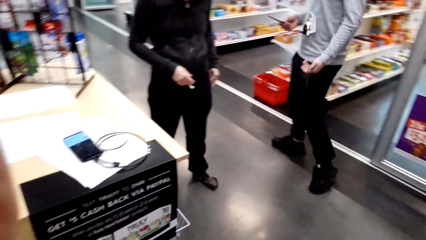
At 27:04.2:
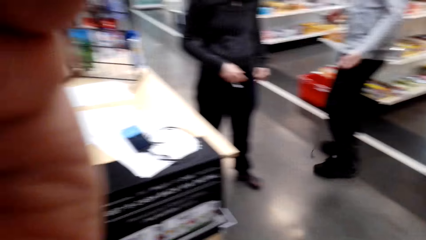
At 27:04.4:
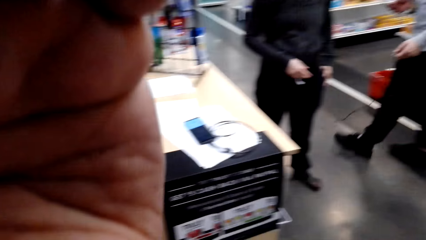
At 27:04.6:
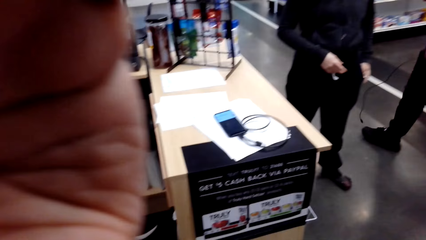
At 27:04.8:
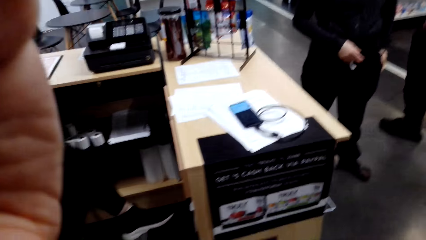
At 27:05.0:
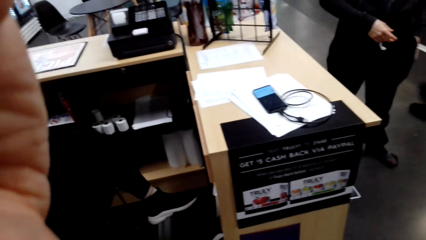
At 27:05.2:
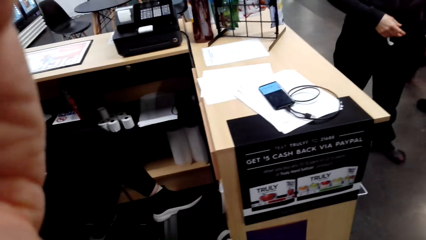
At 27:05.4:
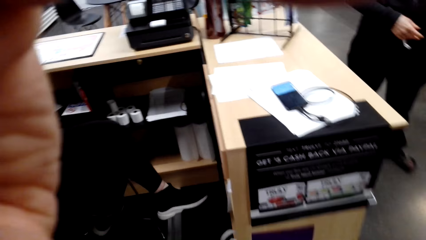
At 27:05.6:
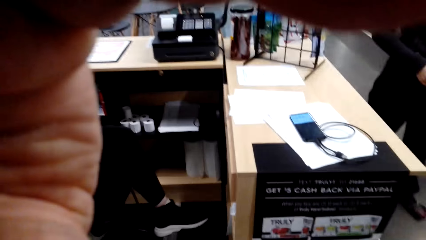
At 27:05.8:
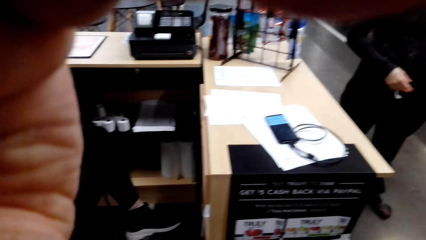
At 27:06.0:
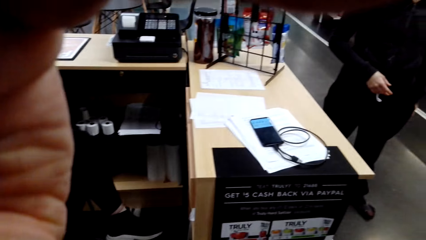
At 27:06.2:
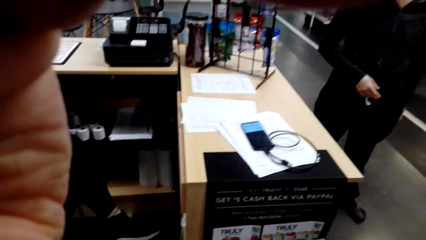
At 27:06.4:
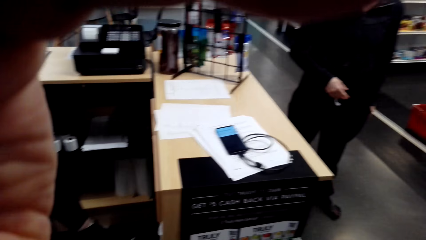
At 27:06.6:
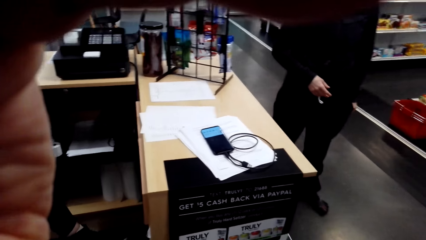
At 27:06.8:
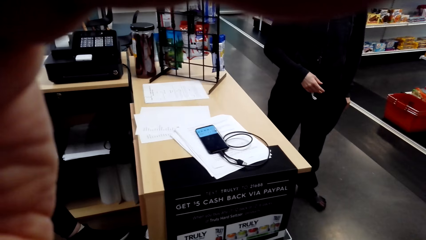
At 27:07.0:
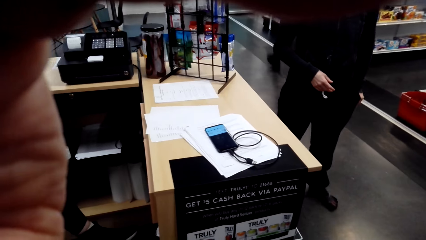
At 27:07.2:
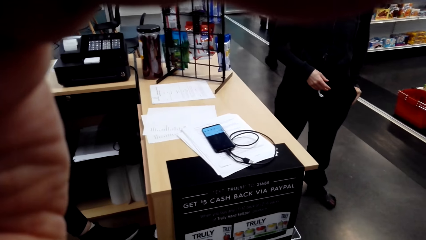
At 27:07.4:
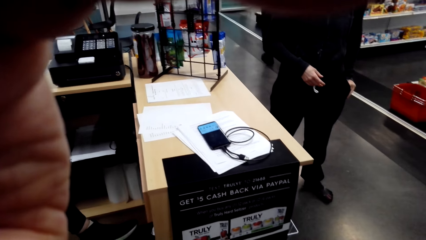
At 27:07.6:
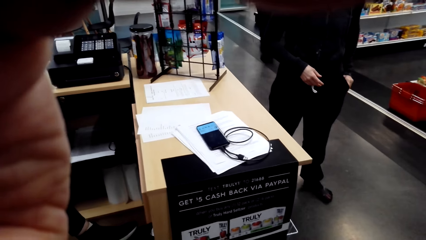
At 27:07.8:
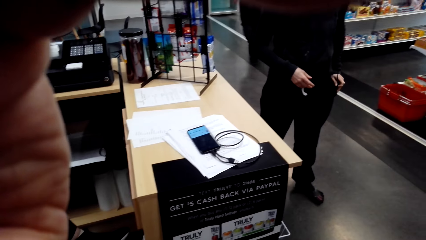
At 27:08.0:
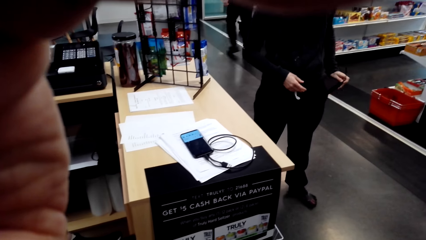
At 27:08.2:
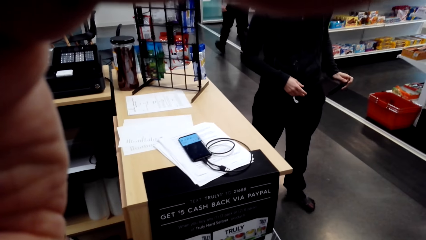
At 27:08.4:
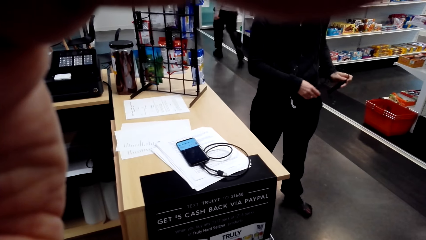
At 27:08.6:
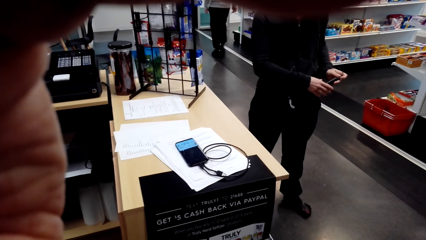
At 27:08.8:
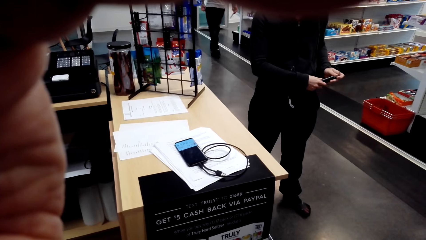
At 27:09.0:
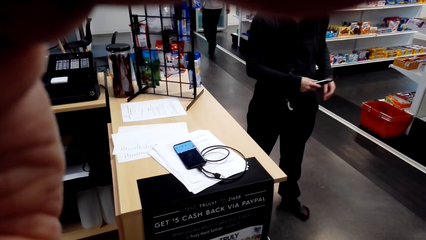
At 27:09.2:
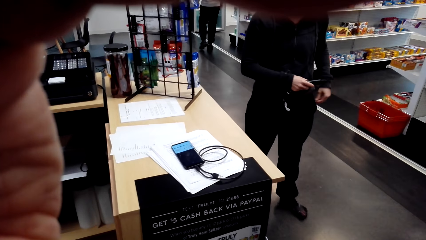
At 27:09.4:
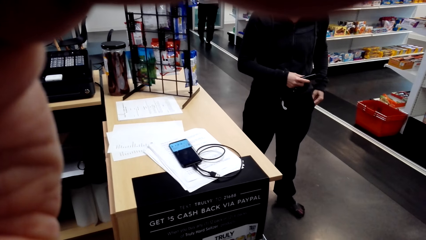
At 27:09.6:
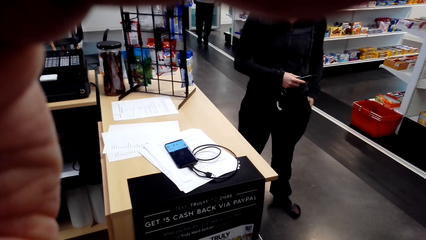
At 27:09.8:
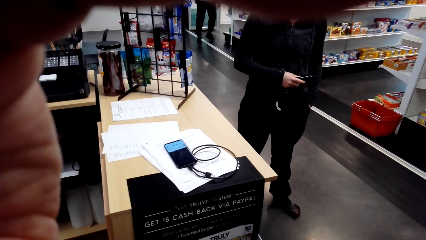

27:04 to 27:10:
The camera wearer adjusts the camera.
